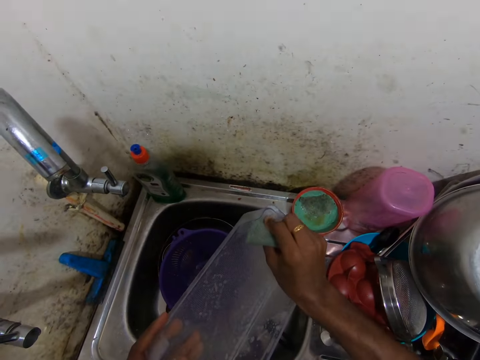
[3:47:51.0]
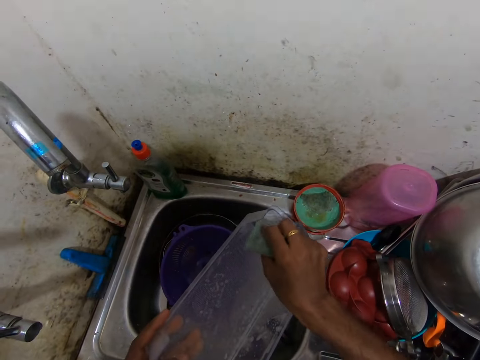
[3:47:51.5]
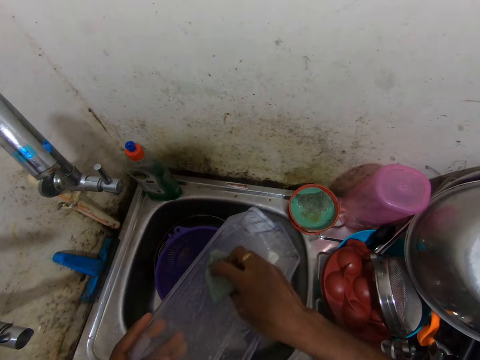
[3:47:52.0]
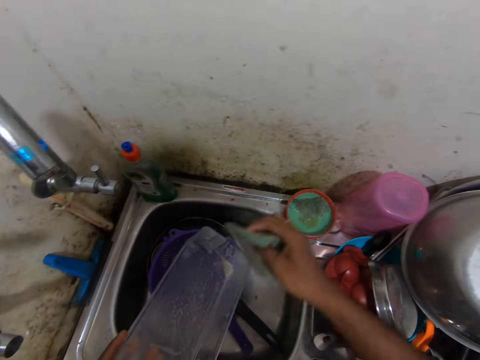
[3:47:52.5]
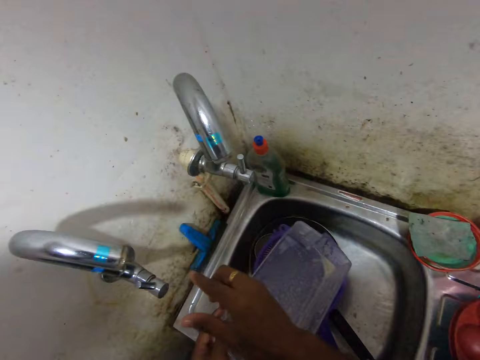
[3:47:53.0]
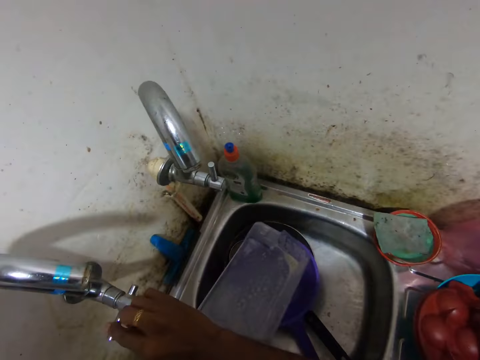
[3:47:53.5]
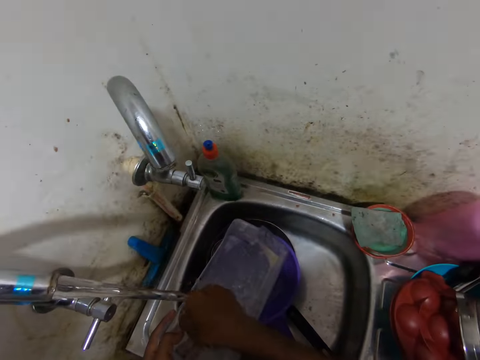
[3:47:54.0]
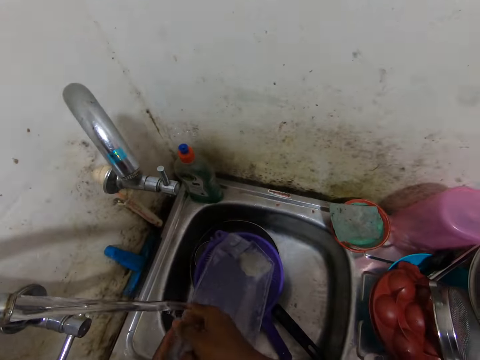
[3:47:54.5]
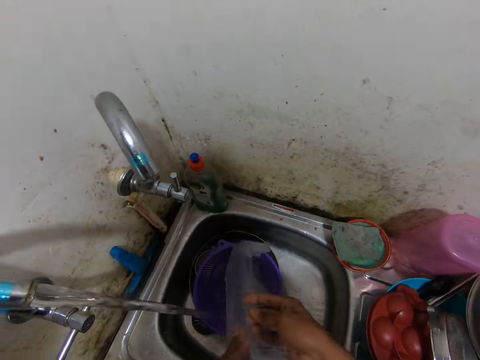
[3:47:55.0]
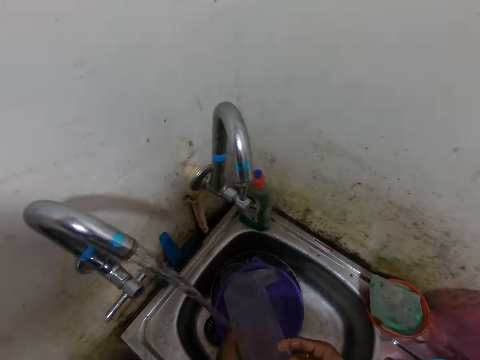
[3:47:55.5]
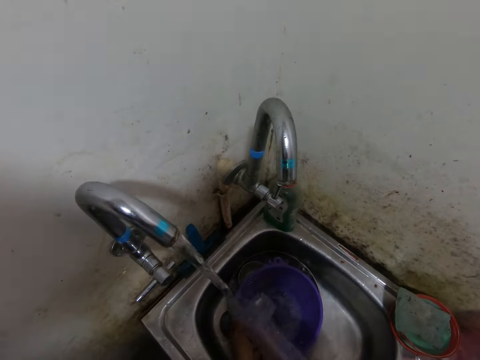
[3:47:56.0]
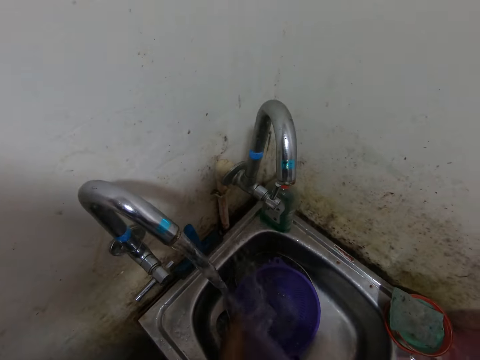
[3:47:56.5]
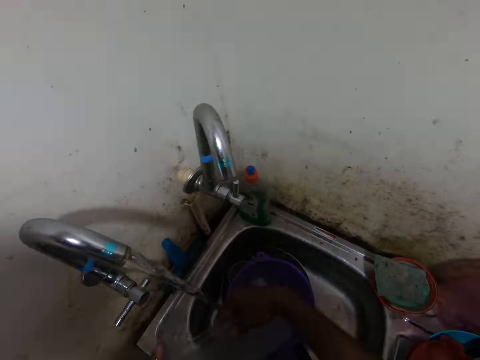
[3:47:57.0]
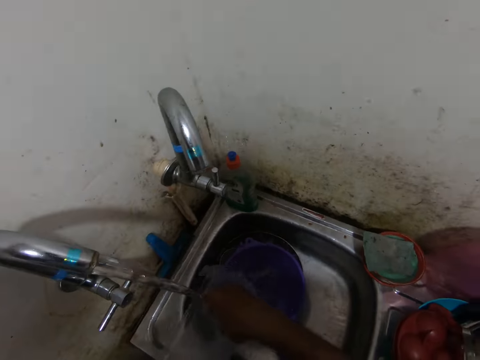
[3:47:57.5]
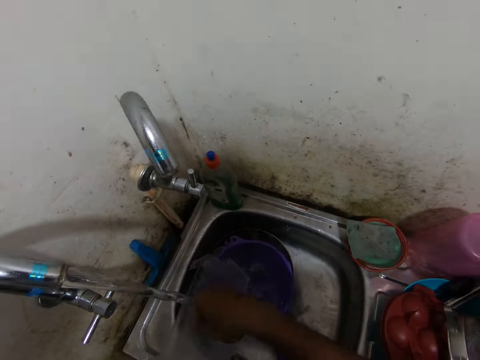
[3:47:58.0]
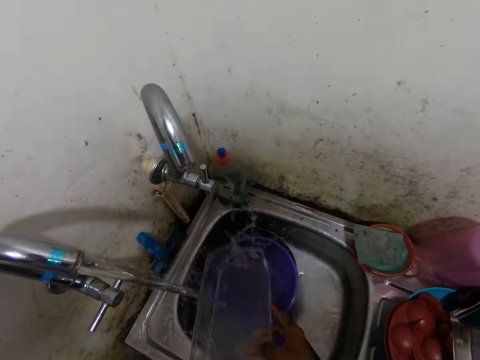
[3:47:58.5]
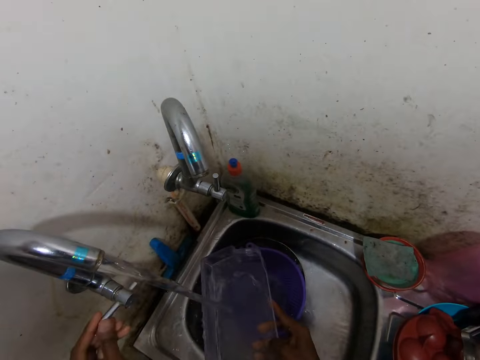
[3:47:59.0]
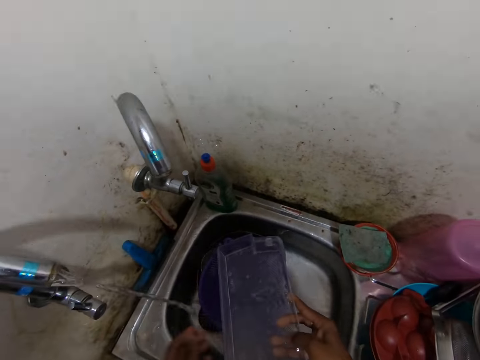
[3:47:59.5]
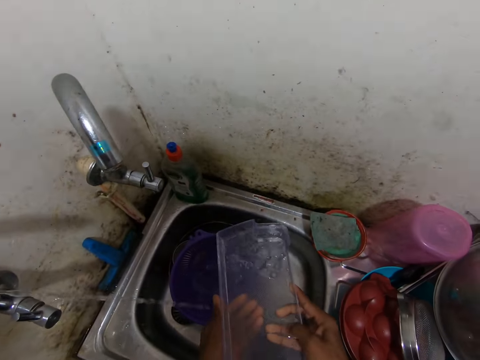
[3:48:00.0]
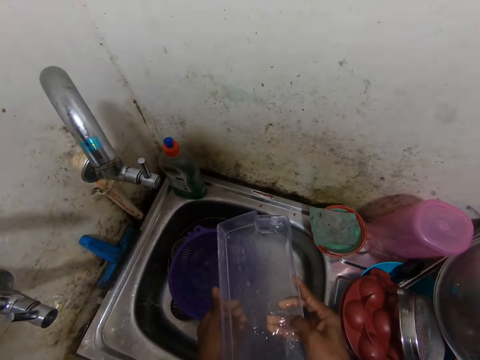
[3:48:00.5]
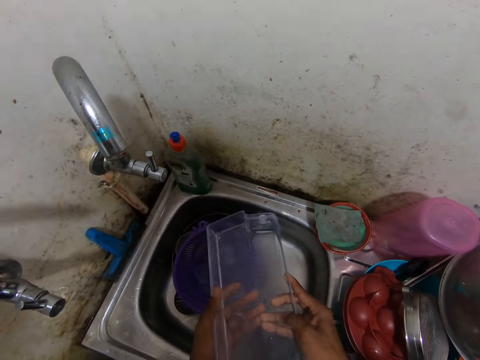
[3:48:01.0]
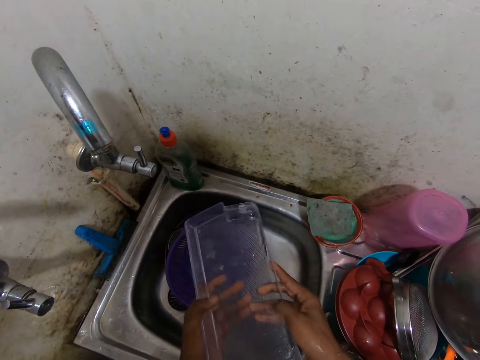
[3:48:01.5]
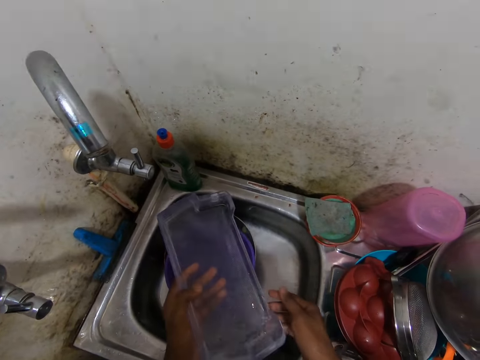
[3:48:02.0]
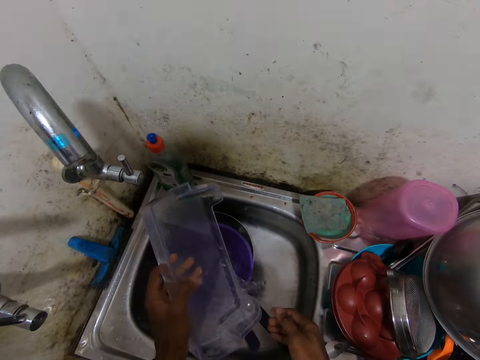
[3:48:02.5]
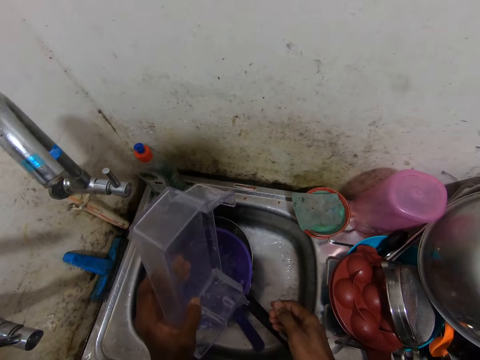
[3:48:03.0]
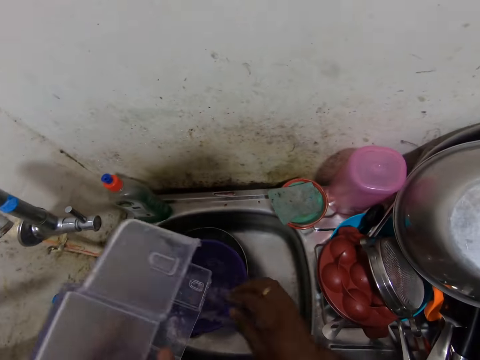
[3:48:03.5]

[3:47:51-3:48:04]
The camera wearer drops the sponge on the plastic cover with his right hand. He opens the tap with his right hand. He rinses the fridge door shelf with water from the tap. He holds the fridge door shelf with both hands. He holds the fridge door shelf with his right hand. He closes the tap with his left hand. He holds the fridge door shelf with both hands. He holds the fridge door shelf with his left hand. He empties the water in the fridge door shelf into the sink with his left hand.

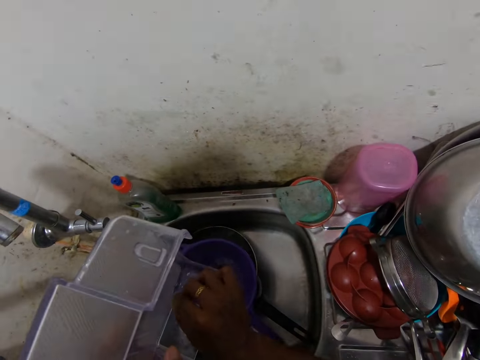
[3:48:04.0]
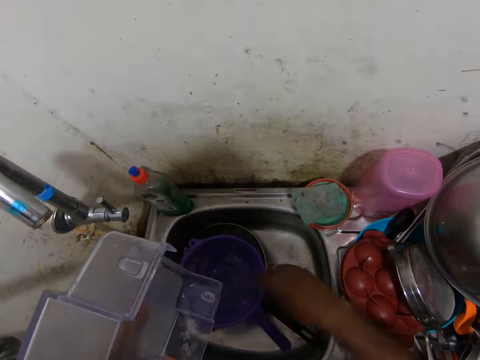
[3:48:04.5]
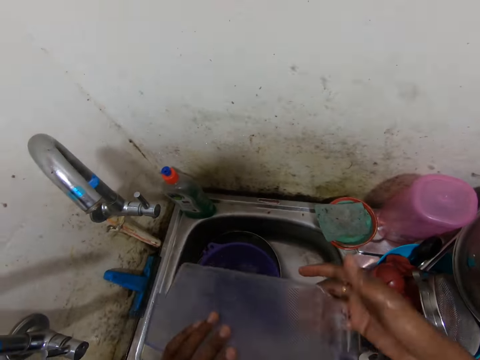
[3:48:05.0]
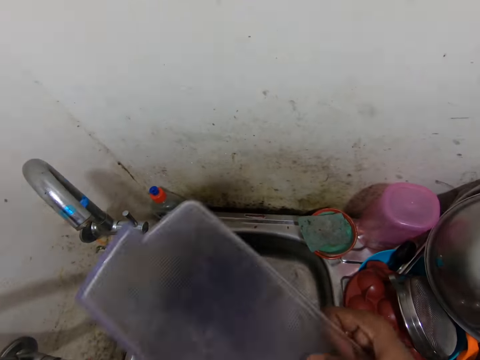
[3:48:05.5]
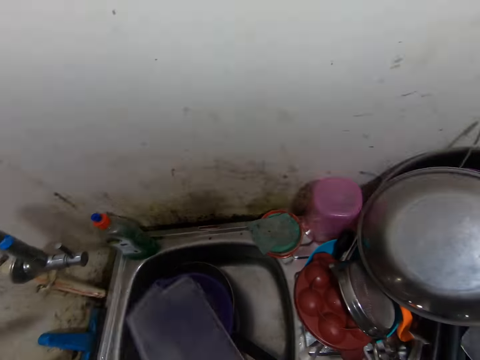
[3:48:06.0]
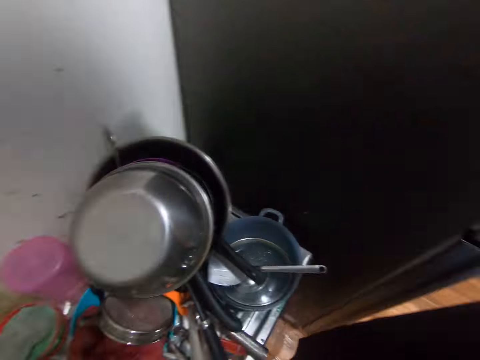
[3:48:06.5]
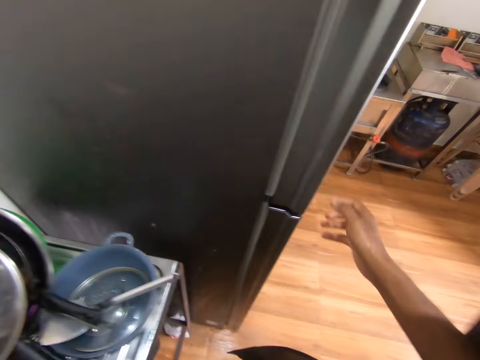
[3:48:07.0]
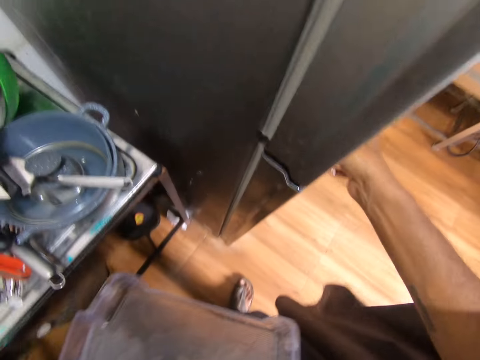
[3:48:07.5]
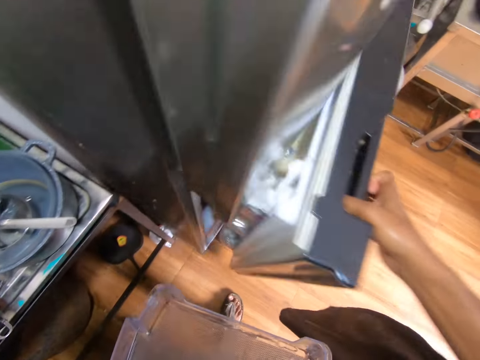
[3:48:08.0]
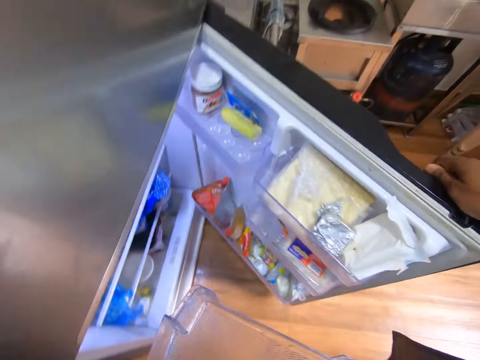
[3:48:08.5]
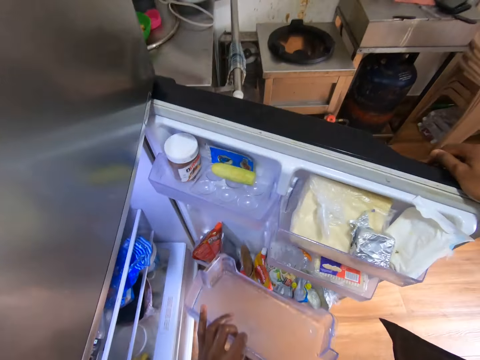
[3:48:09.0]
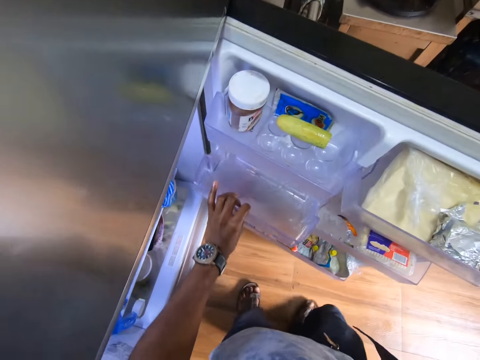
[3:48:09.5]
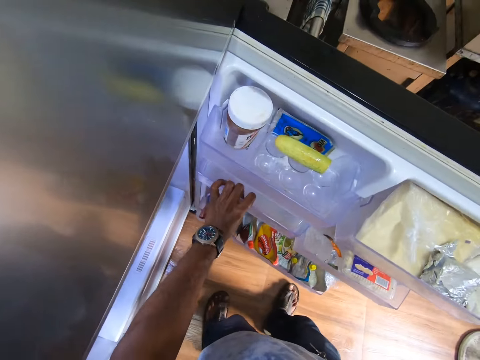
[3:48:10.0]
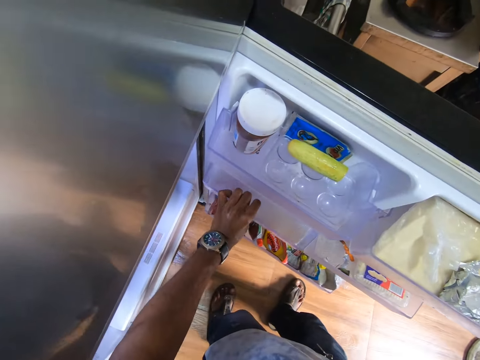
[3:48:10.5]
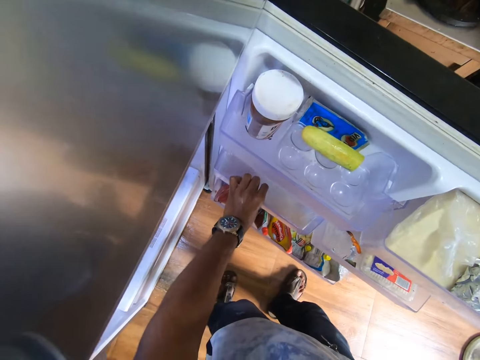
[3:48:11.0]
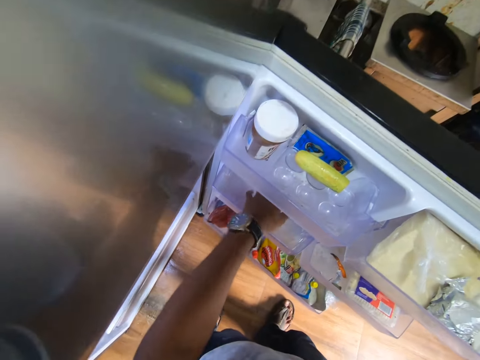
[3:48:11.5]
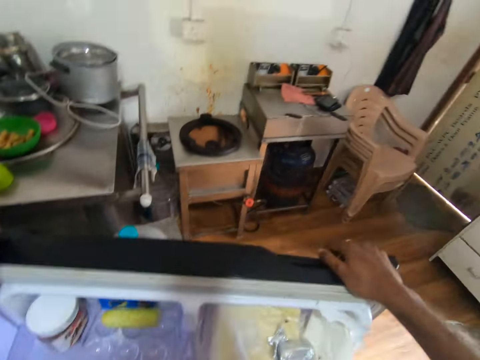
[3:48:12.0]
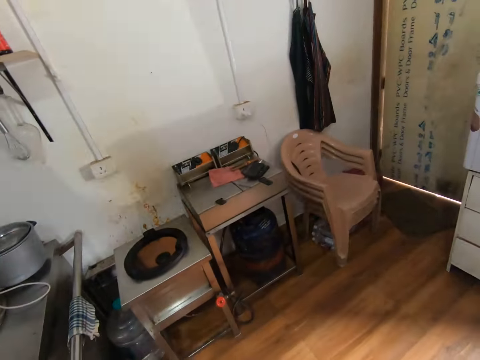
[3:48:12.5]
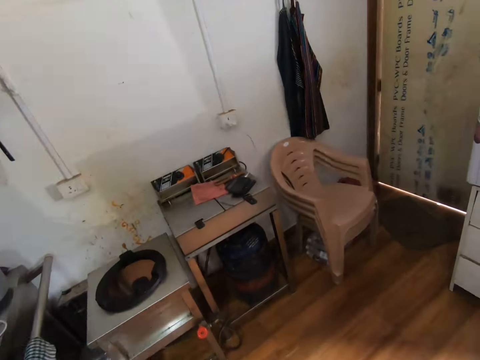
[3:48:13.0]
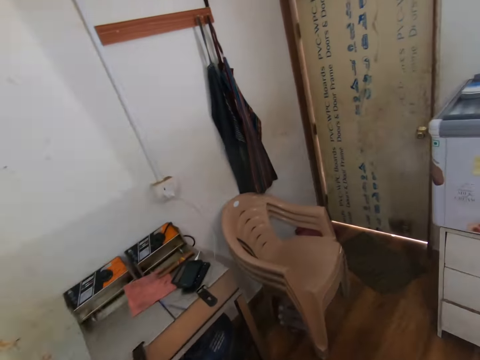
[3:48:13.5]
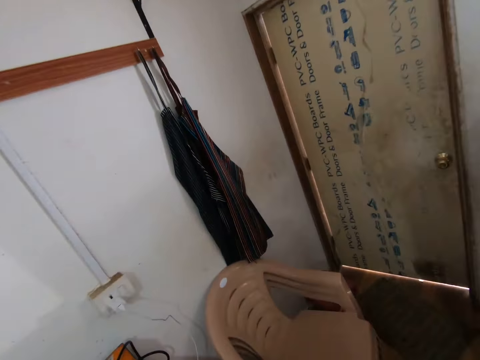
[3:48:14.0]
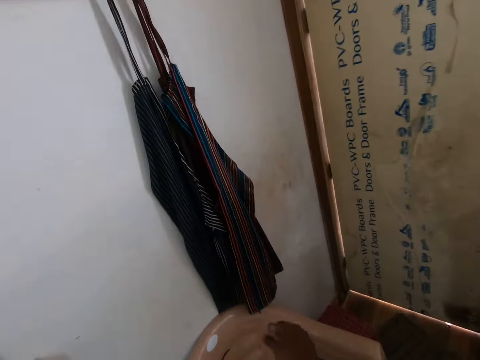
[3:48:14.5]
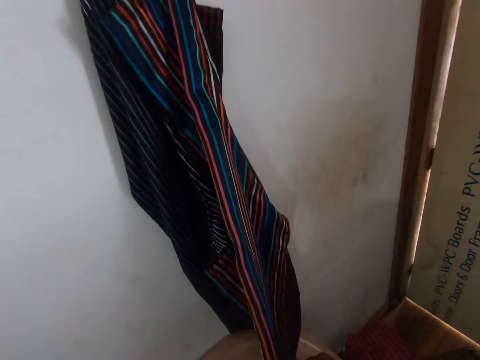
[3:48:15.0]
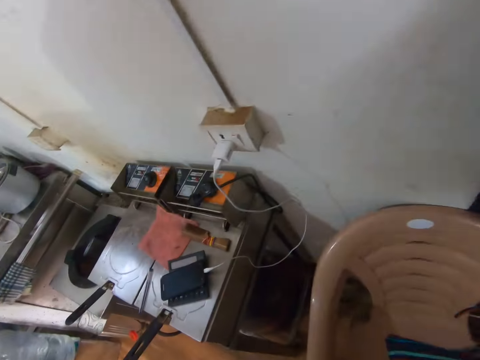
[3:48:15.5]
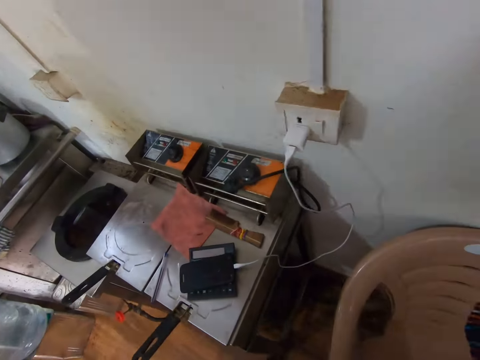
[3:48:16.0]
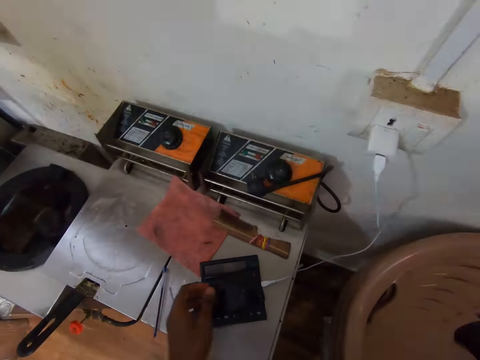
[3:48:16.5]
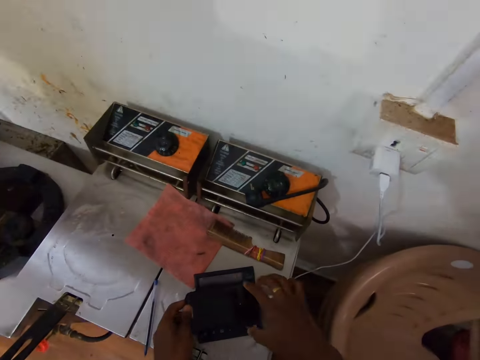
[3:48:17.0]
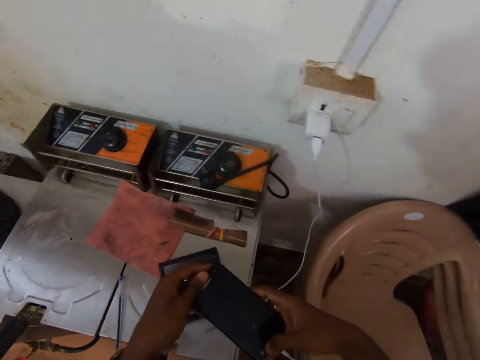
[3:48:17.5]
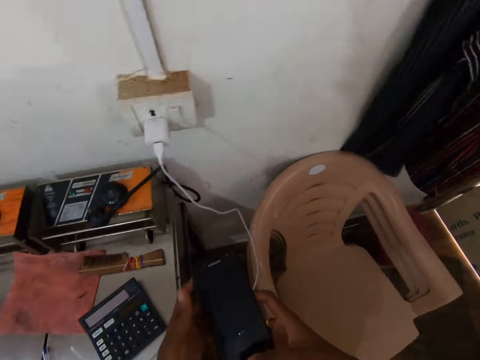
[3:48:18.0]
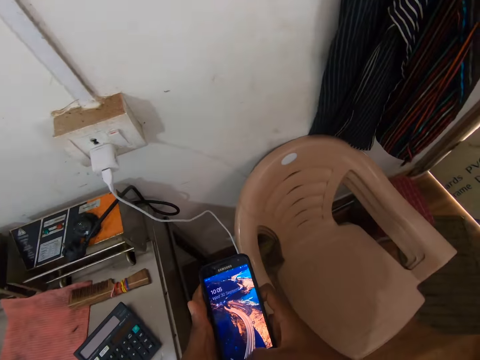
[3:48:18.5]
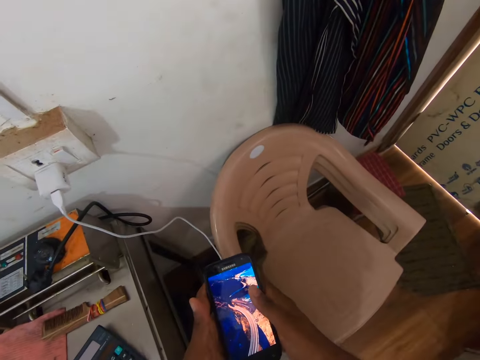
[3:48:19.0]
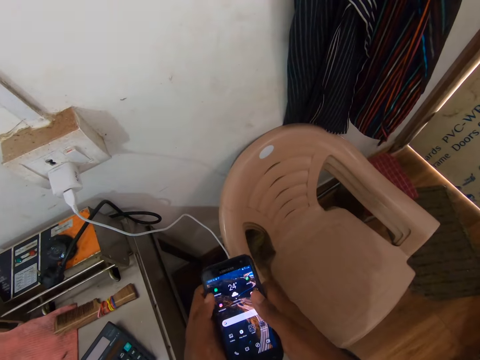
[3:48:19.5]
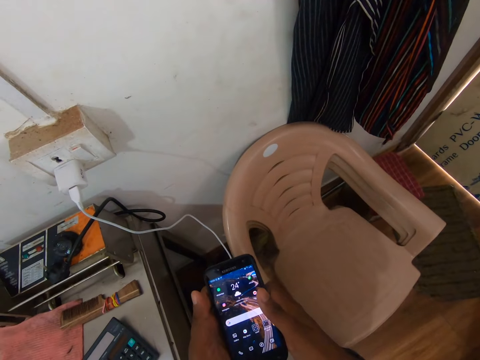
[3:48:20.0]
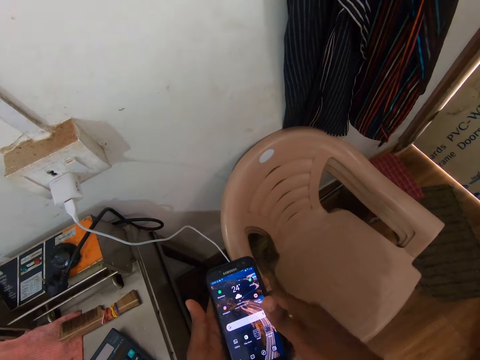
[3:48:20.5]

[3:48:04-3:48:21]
The camera wearer removes dirt on the fridge shelf with his right hand. He drops the dirt on the sink with his right hand. He holds the fridge door shelf with both hands. He empties the water in the fridge door shelf into the sink with both hands. He shakes the fridge shelf. He opens the fridge door with his right hand. He places the fridge door shelf on the fridge door with his left hand. He closes the fridge. He holds an apron on the wall with his right hand. He wipes his hands. He touches a phone on the table with his left hand. He picks up the phone from the table with both hands. He operates the phone with his right hand. He operates the phone with his left hand.
